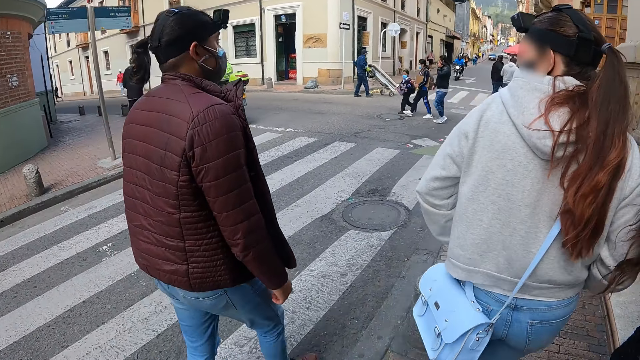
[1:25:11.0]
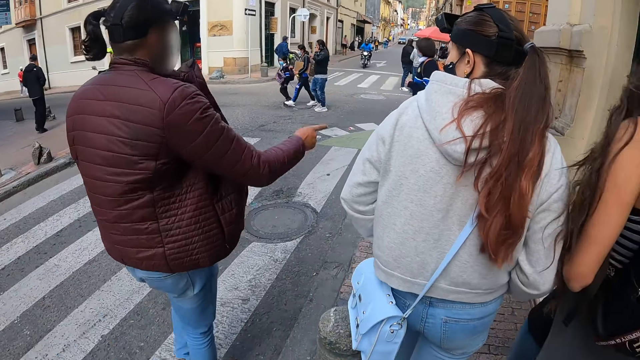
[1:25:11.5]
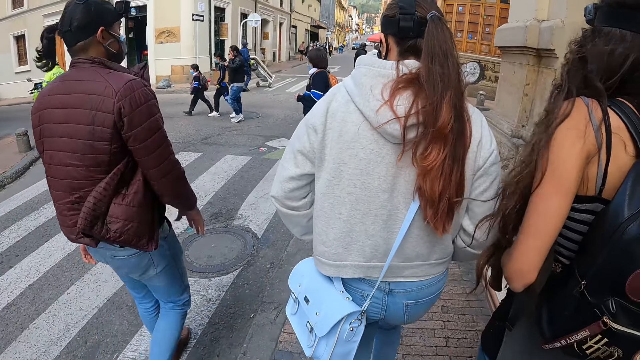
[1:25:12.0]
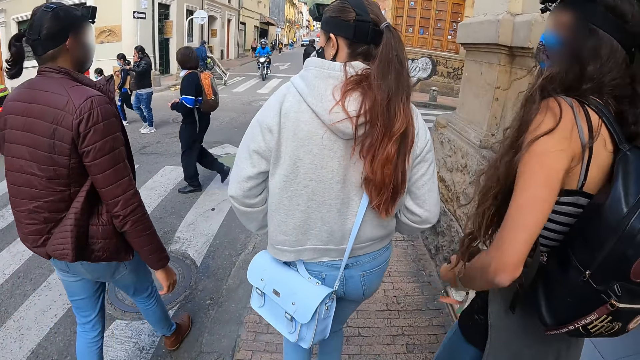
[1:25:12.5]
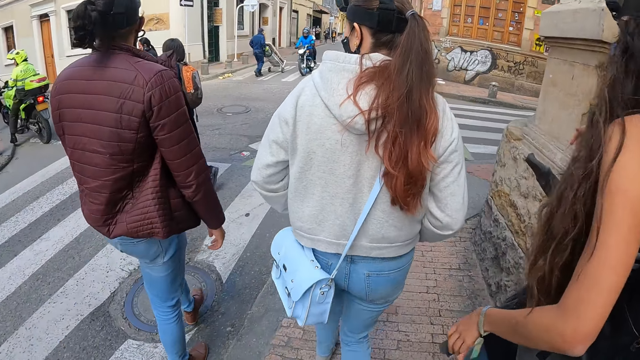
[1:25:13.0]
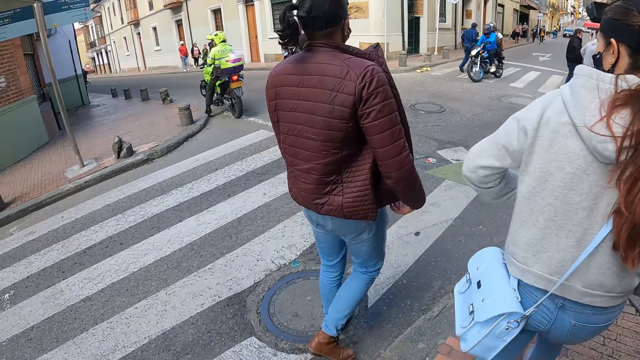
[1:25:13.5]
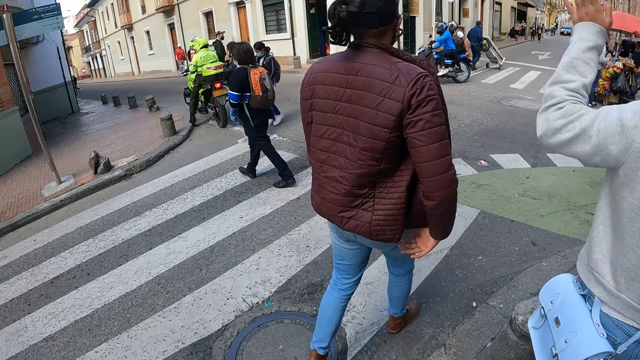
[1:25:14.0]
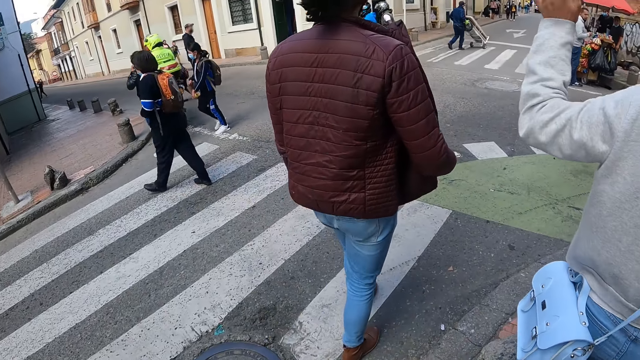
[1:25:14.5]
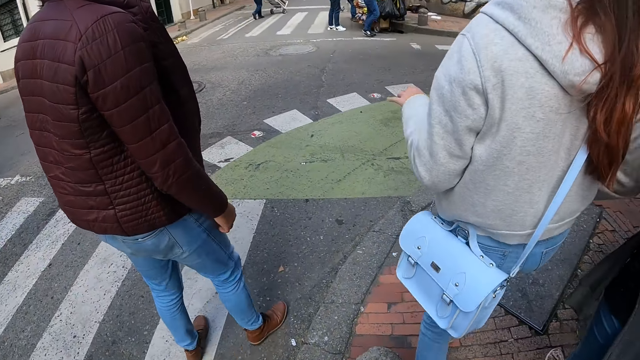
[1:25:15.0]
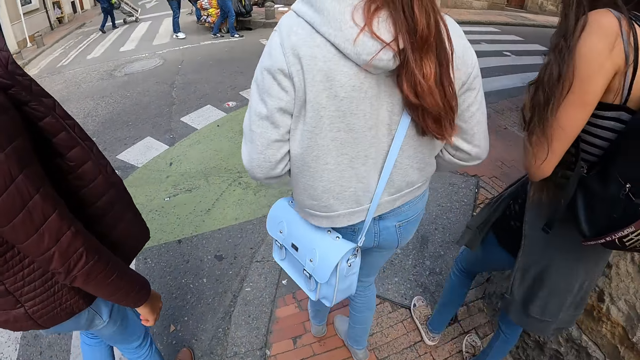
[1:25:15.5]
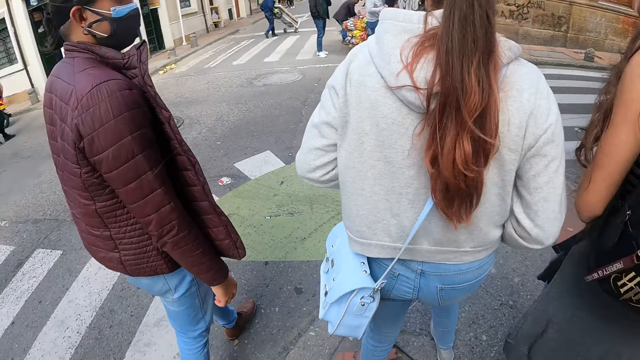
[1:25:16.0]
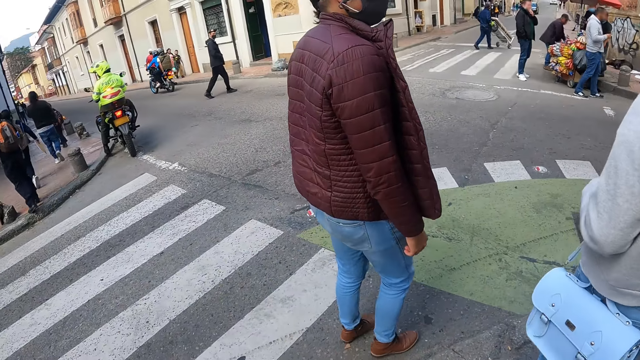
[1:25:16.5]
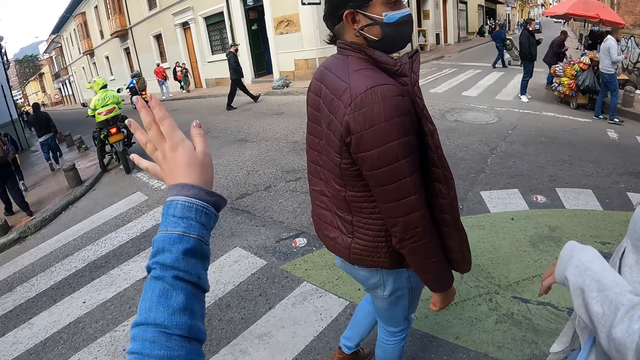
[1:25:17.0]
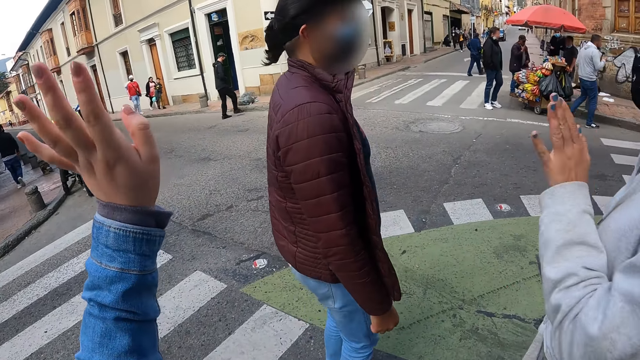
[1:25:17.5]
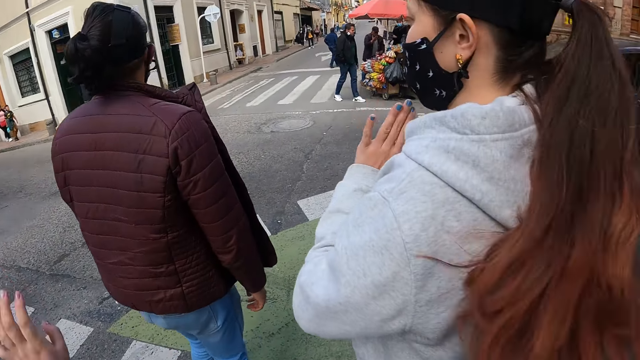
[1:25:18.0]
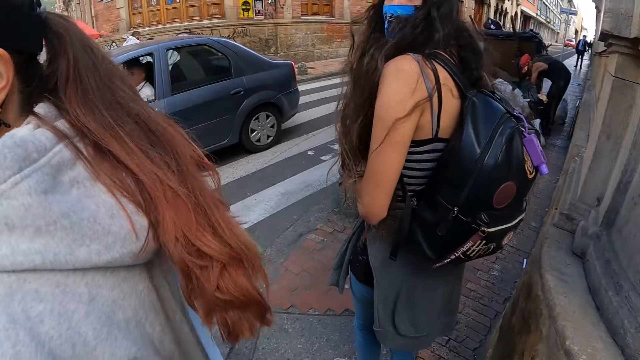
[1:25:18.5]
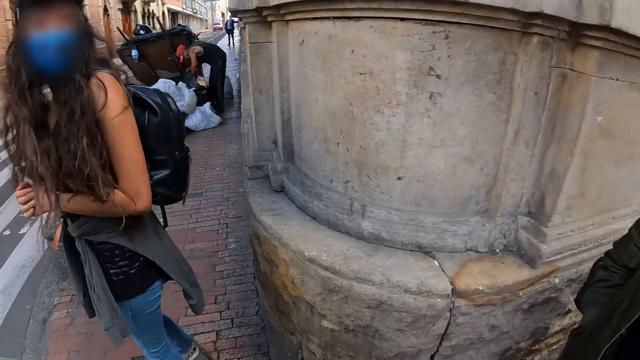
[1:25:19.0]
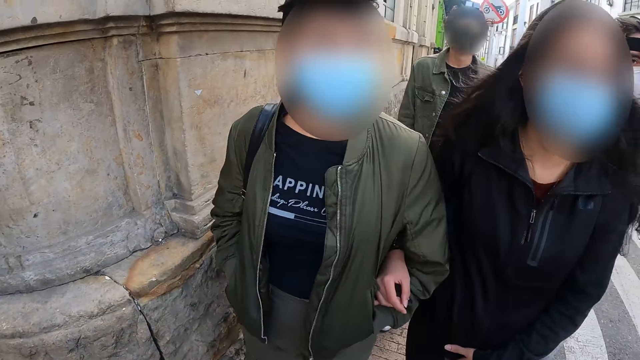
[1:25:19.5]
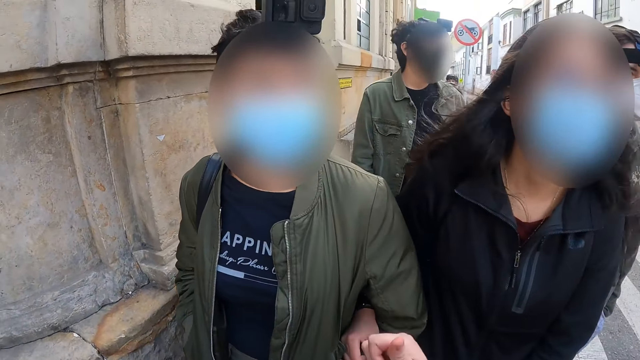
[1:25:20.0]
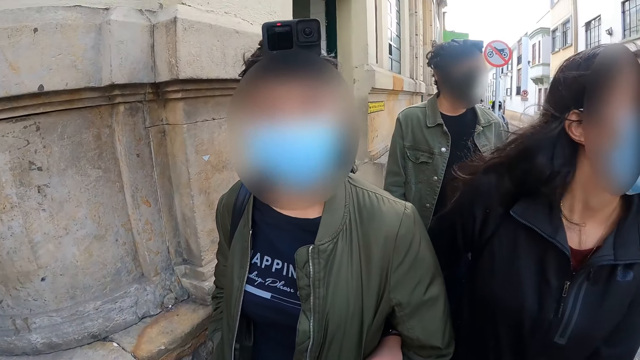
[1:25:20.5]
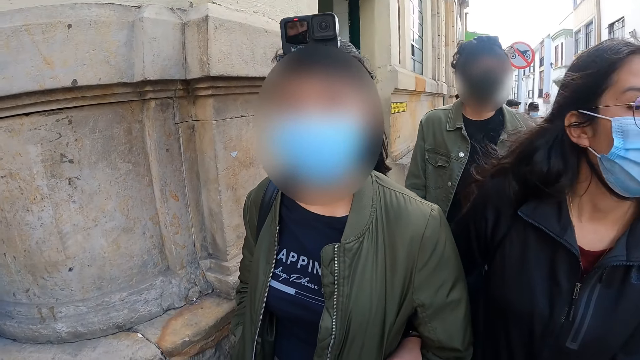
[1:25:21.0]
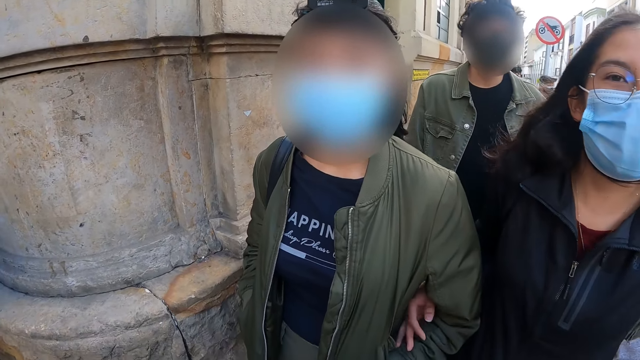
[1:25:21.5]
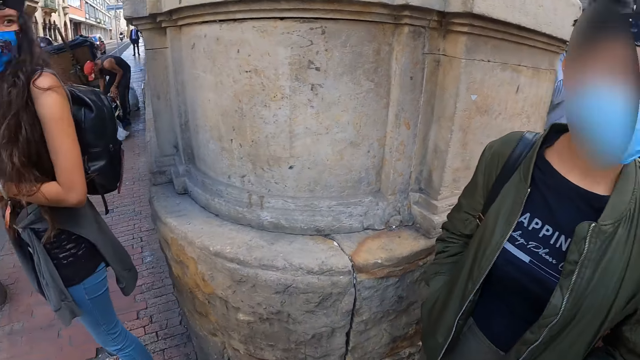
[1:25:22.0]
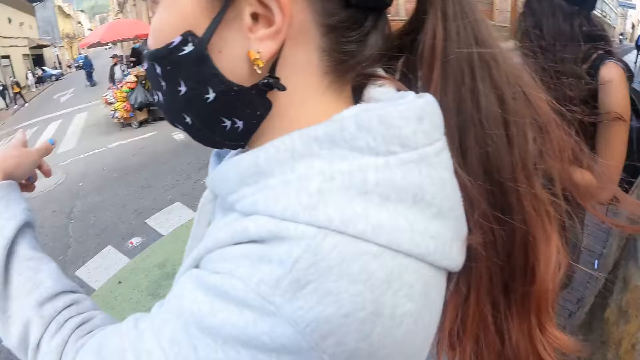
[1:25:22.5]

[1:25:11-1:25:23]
A man points the other direction. A woman lifts the left hand. A lady waves a hand. The camera wearer waves a hand. They look around.

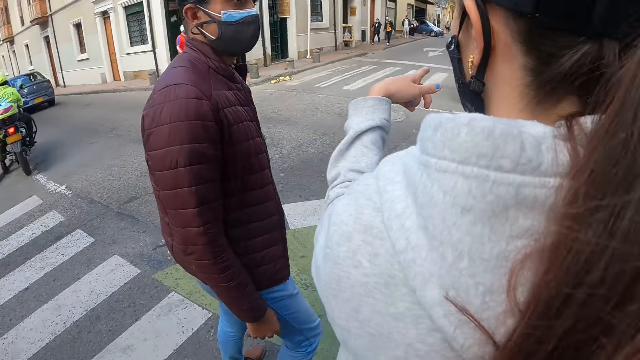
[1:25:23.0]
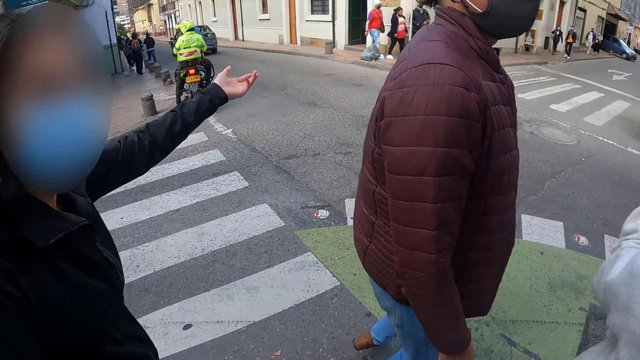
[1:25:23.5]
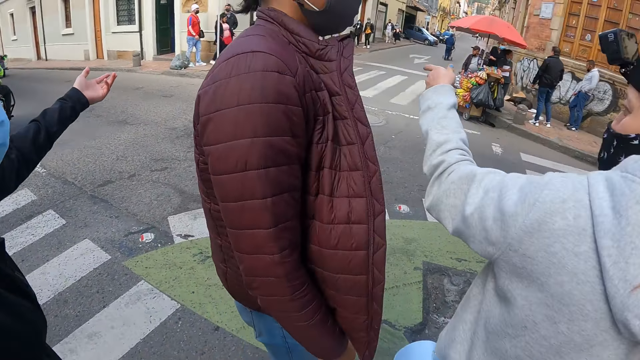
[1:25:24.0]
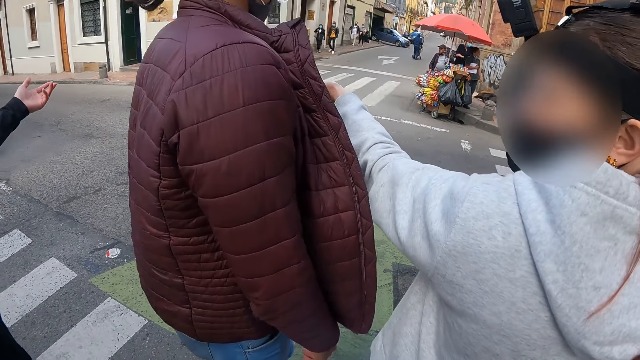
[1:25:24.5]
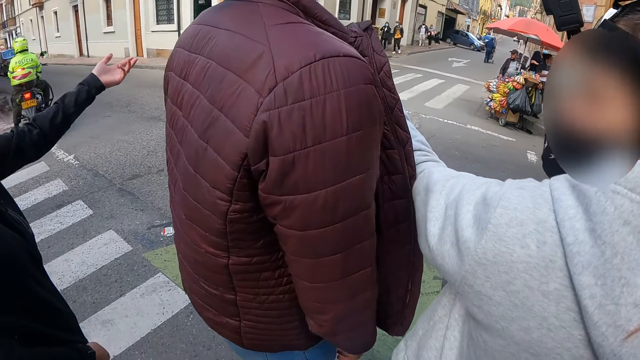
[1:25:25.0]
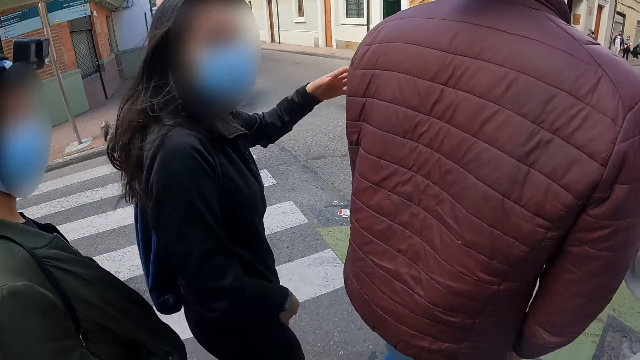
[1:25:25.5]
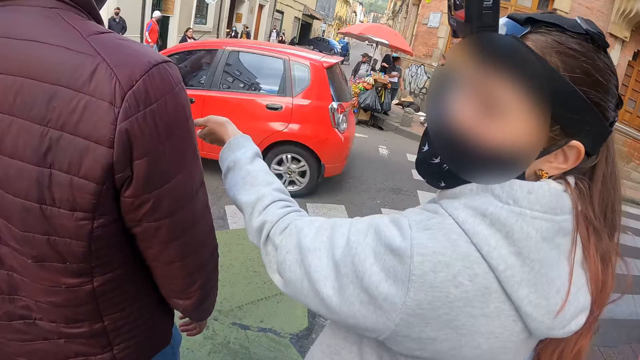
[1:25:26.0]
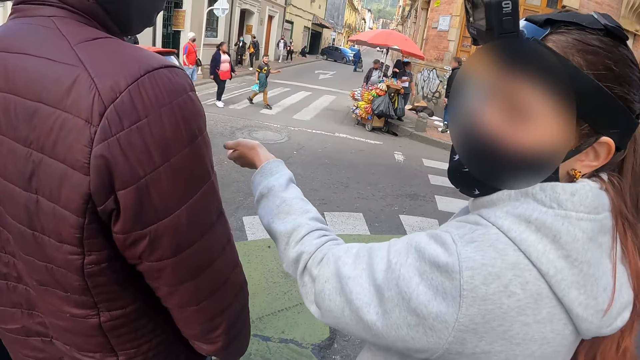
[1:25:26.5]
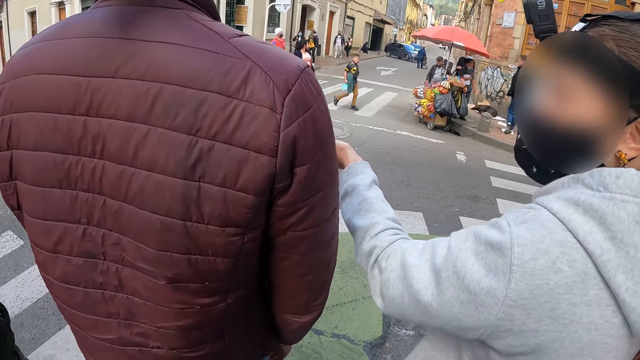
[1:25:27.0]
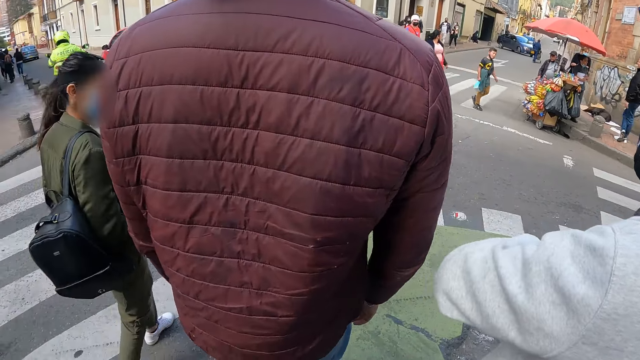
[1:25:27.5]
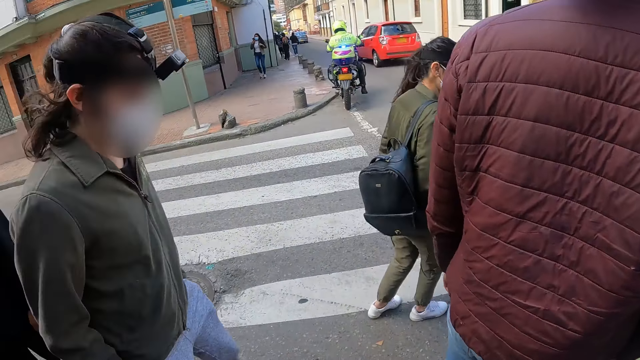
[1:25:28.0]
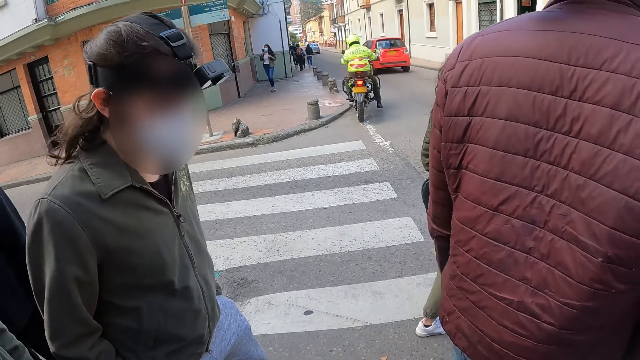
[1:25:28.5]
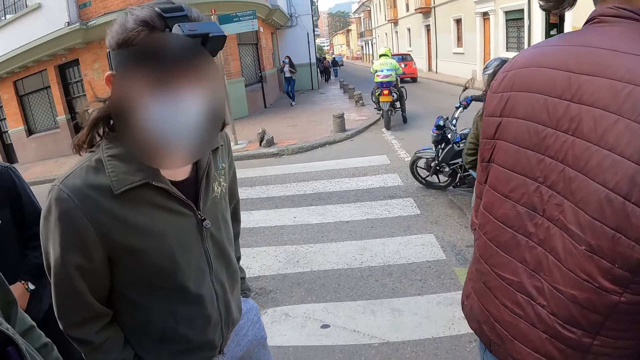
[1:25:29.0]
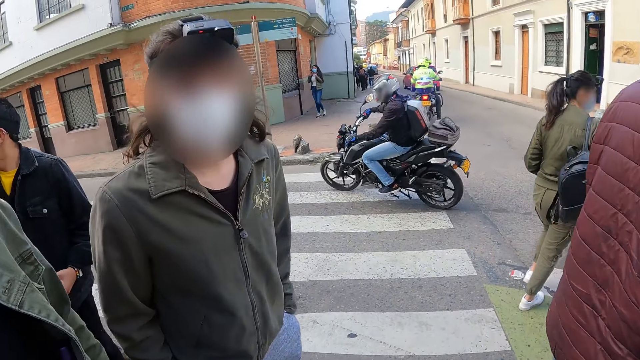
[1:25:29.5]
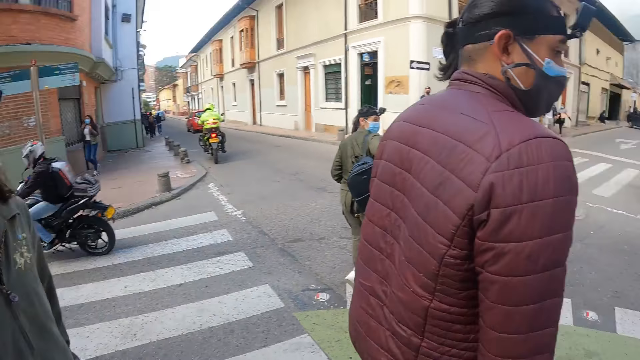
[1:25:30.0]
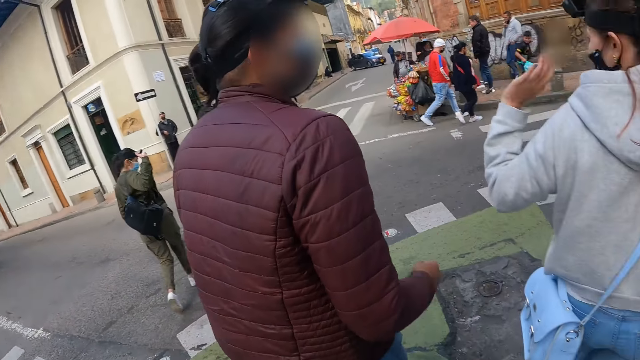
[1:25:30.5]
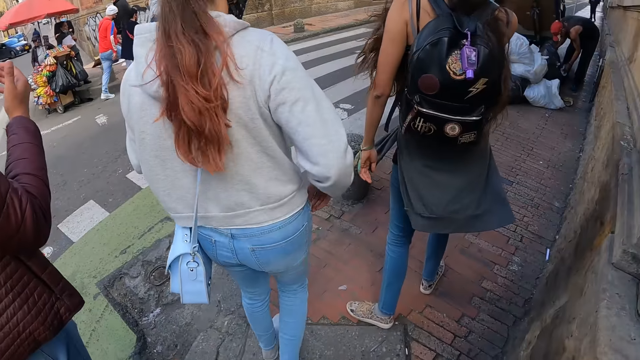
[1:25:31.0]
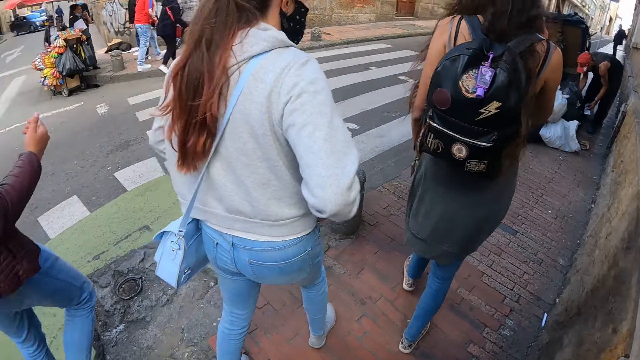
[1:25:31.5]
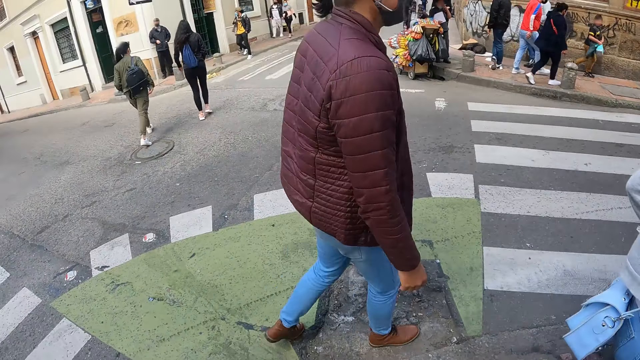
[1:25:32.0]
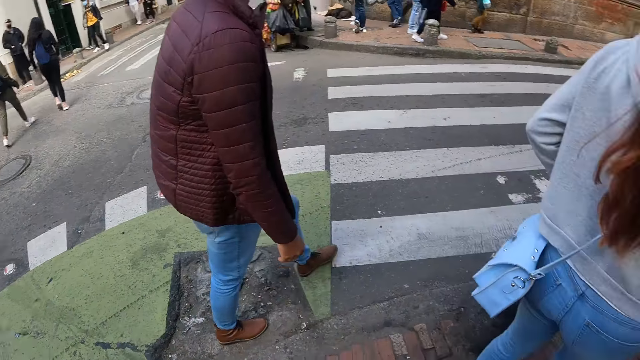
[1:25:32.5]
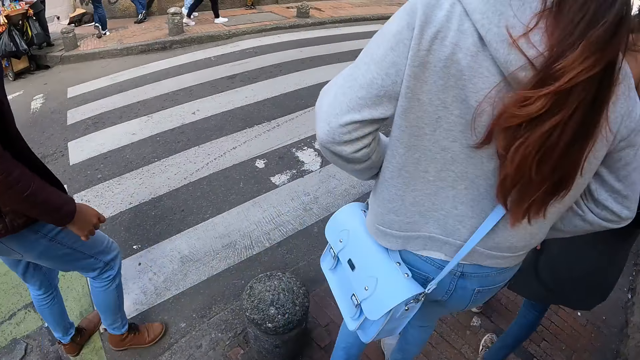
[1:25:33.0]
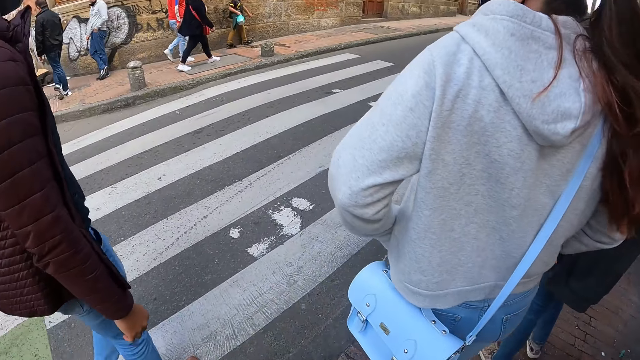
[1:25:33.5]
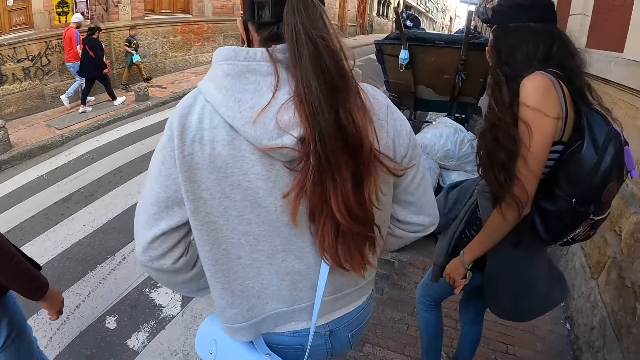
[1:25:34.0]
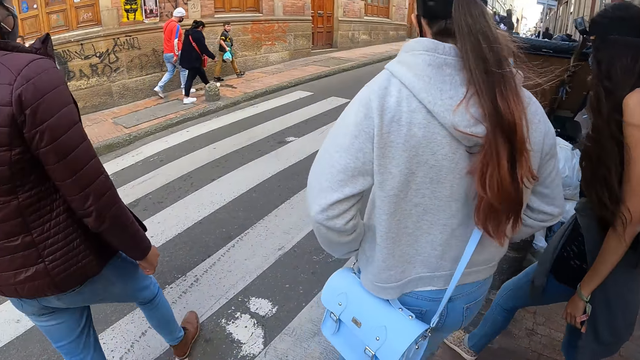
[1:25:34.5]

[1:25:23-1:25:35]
A lady points the other side with the left hand. Another lady walks around. A man dances. A third lady walks around. A fourth lady walks around. The second lady crosses the street. The first lady crosses the street. Another man walks around.
